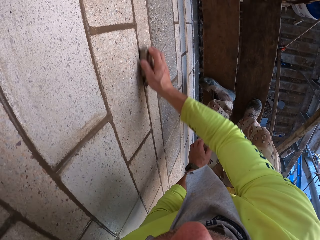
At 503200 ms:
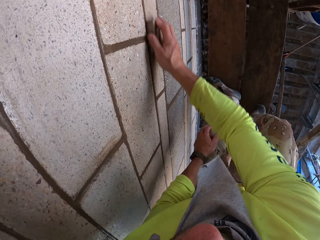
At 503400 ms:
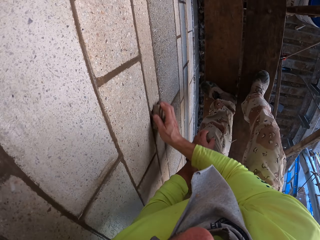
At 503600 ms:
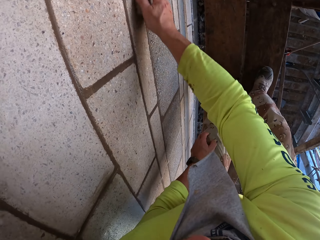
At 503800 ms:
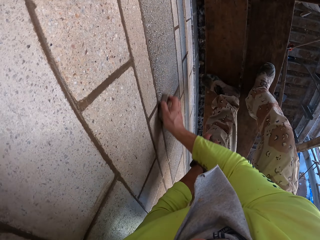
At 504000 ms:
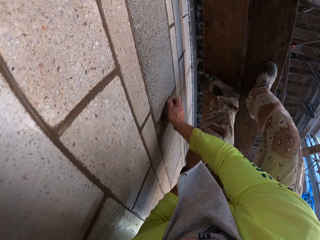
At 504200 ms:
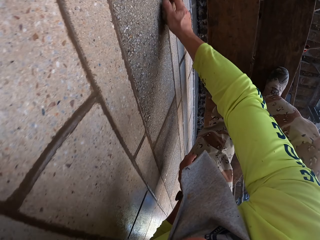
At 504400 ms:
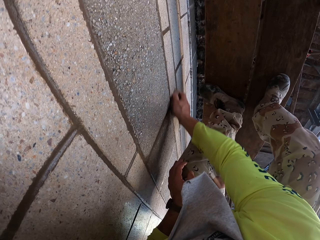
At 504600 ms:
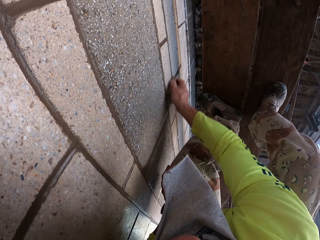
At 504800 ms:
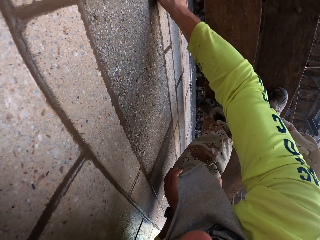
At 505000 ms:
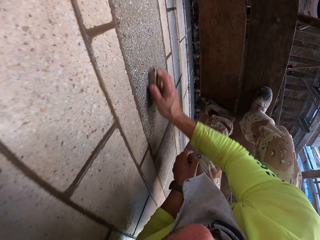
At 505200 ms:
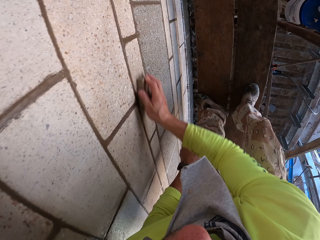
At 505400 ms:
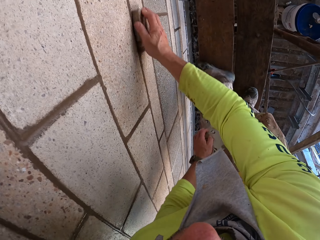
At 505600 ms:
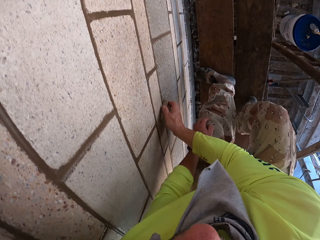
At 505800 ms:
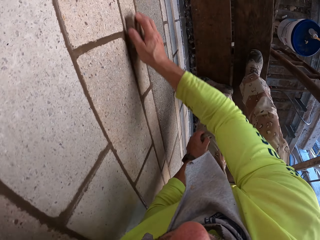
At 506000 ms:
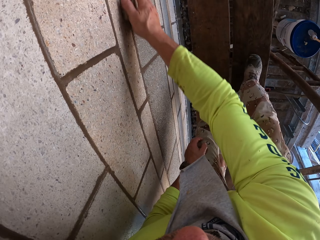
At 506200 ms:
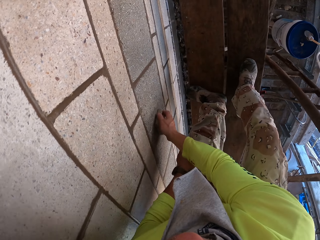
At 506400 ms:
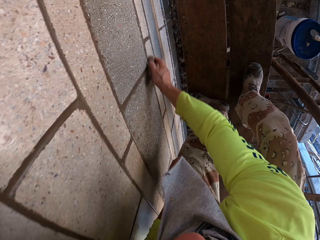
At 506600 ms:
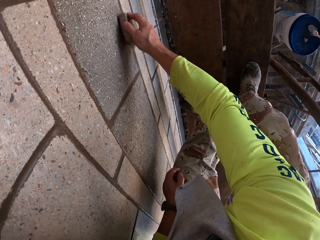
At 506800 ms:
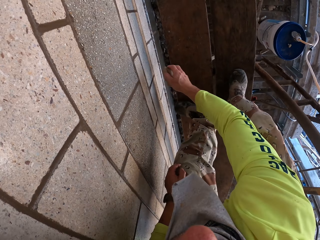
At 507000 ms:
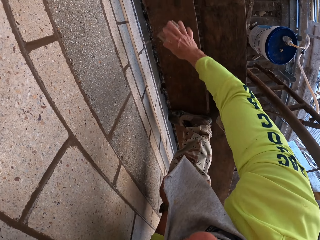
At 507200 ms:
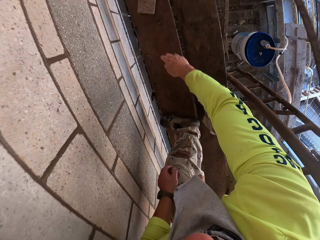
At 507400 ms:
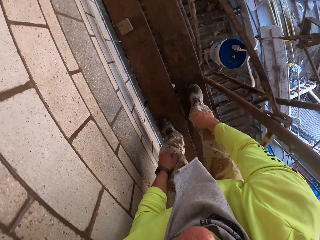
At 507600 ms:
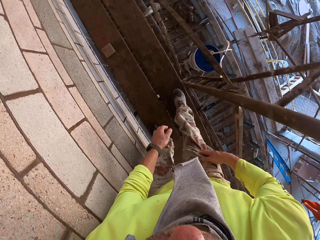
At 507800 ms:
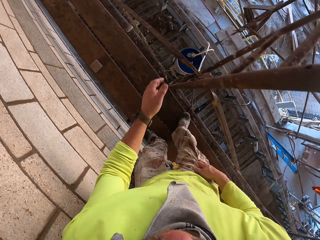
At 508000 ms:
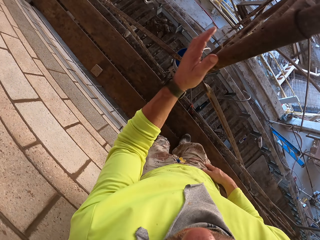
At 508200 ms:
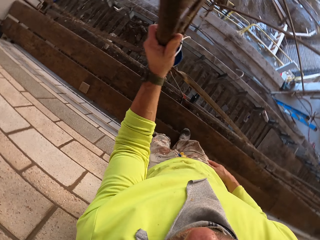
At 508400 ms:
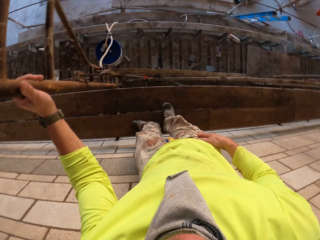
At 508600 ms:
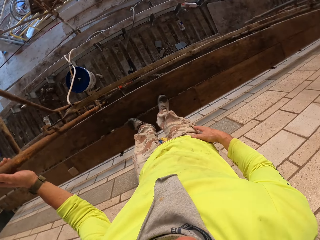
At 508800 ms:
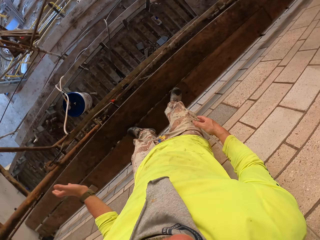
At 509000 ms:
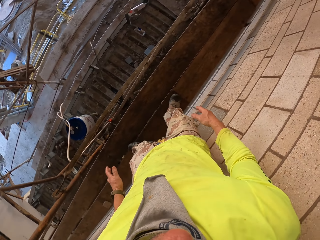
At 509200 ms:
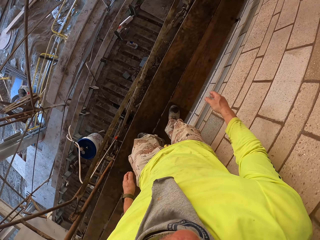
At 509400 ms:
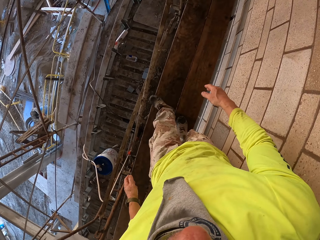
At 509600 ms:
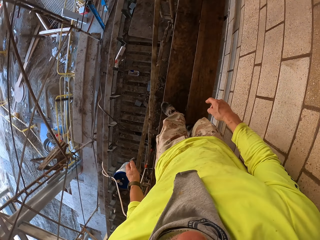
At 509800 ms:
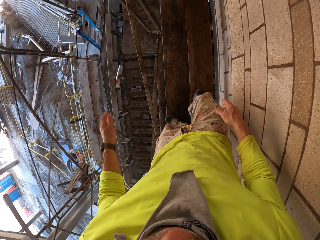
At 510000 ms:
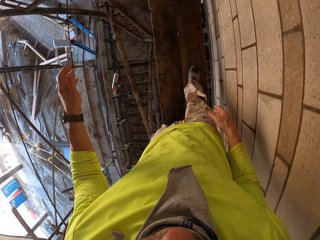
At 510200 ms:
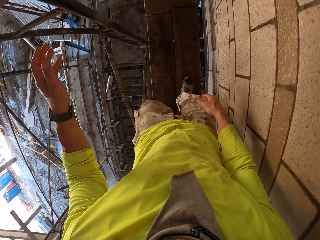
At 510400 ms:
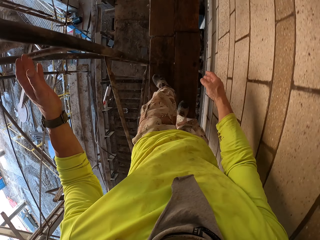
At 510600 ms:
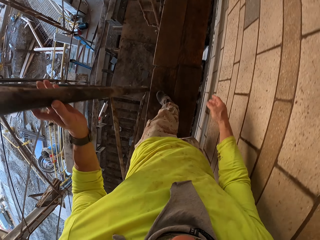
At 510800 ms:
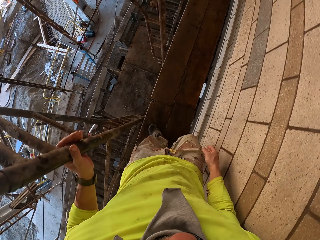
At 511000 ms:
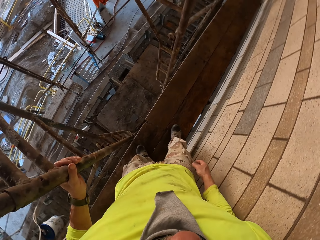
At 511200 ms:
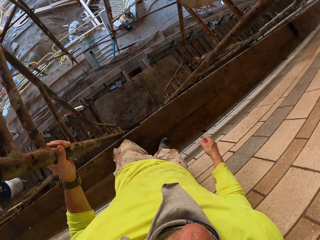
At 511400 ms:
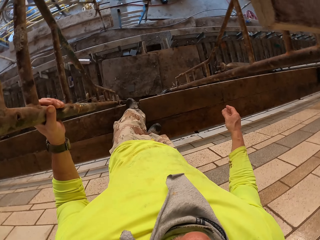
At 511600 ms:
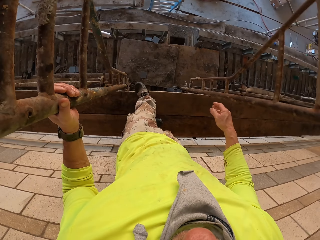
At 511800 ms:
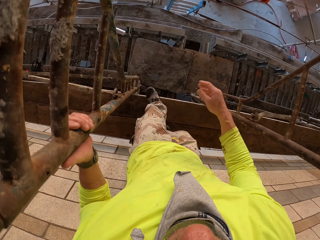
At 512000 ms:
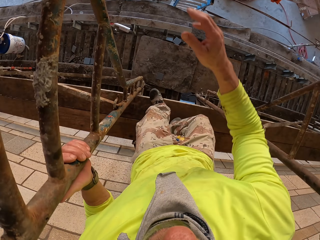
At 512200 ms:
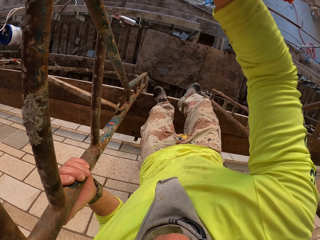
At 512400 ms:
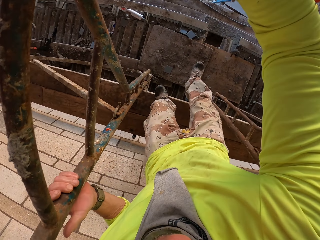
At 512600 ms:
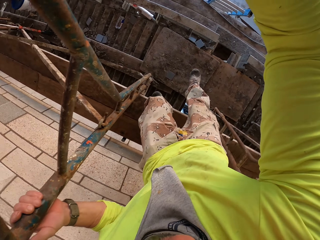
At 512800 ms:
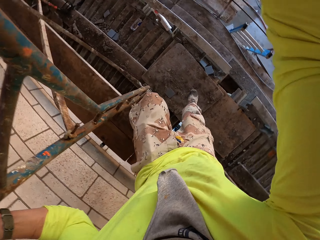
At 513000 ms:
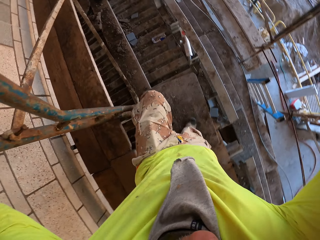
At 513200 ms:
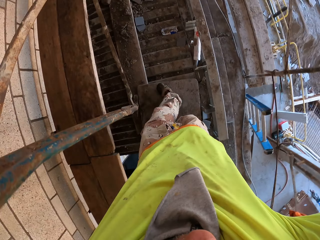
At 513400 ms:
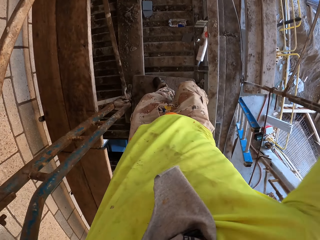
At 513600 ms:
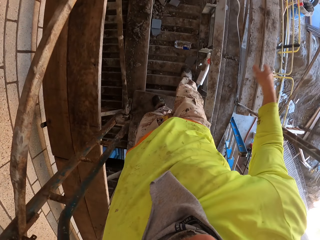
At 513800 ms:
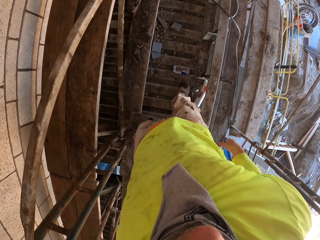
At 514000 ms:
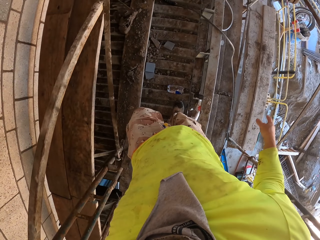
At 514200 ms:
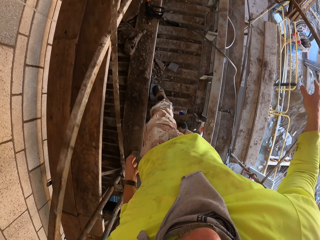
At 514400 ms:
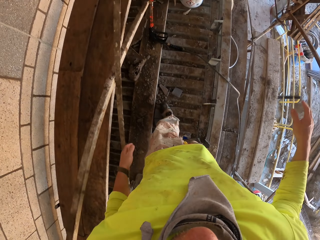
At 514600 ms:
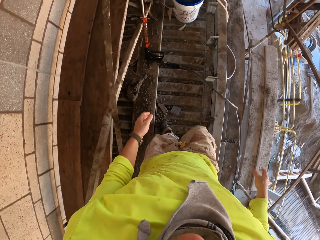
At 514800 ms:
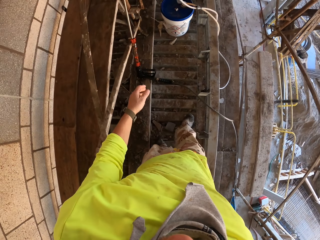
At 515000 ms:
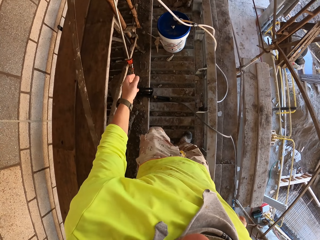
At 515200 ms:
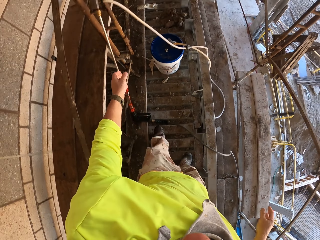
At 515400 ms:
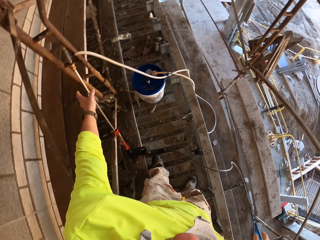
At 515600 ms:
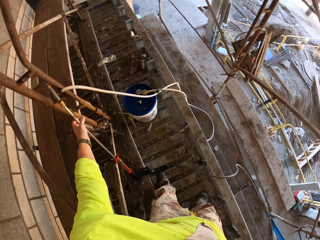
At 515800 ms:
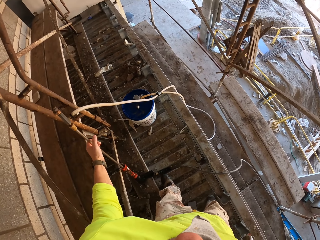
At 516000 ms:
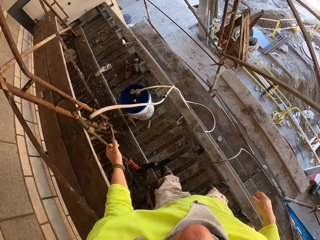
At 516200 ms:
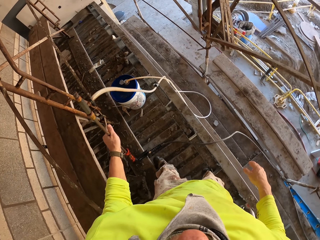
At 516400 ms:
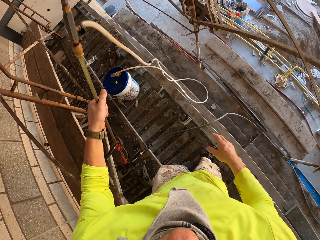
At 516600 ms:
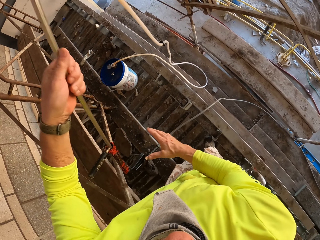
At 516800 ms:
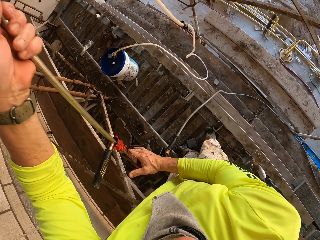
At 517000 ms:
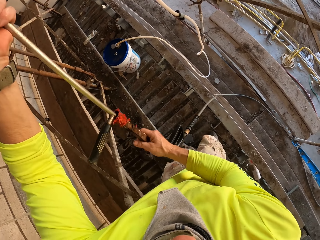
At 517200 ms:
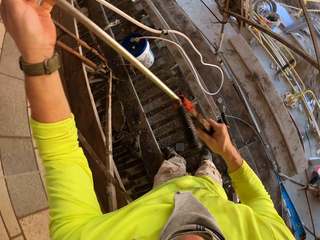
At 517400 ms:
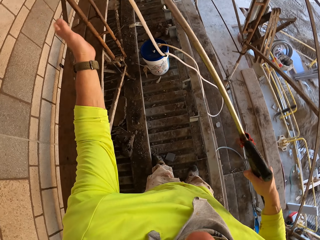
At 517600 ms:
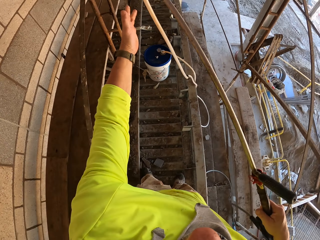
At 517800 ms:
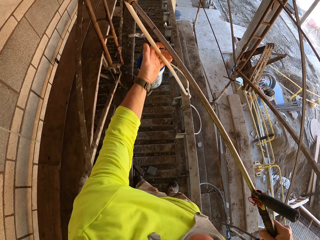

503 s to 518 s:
The camera wearer bends down. They drop the scrub sponge. They throw a scrubber on the wood. They hold the metal bar with the left hand. They turn to the side. They walk around. They hold the metal bar. They step on a wood stand. They walk down the stair holders. They pick up the stirrup pump sprayer. They hold a Loctite PL3.

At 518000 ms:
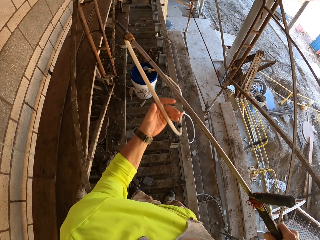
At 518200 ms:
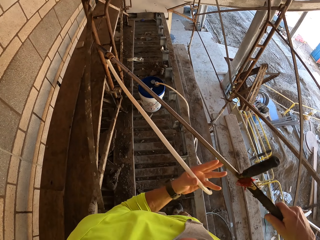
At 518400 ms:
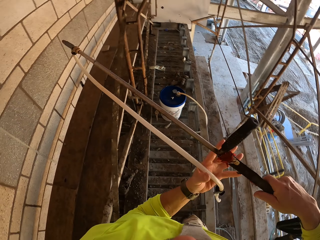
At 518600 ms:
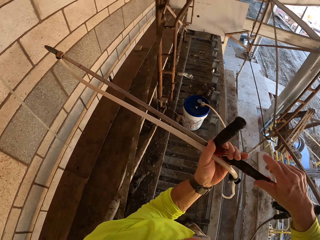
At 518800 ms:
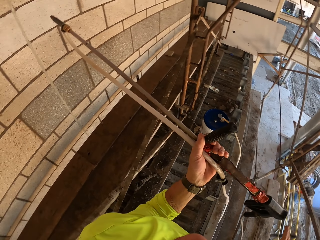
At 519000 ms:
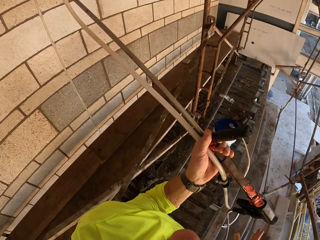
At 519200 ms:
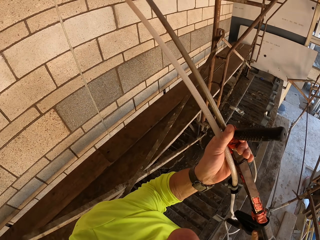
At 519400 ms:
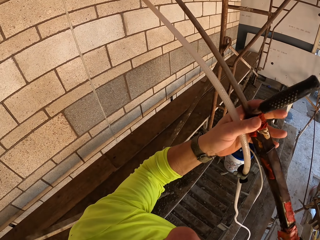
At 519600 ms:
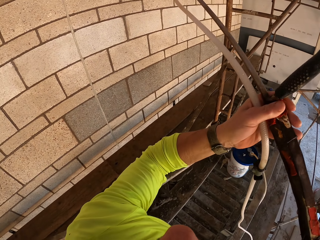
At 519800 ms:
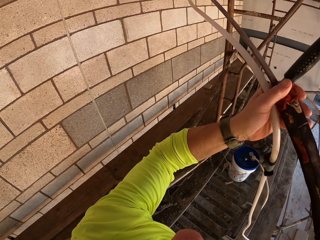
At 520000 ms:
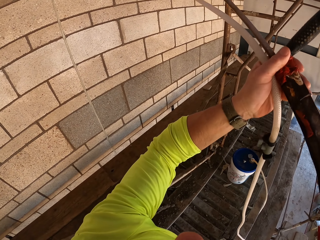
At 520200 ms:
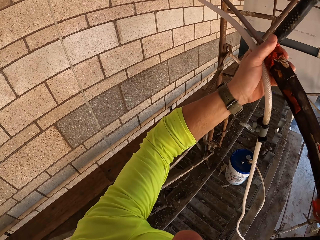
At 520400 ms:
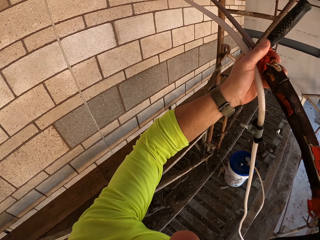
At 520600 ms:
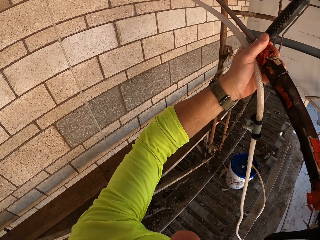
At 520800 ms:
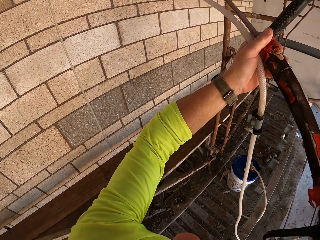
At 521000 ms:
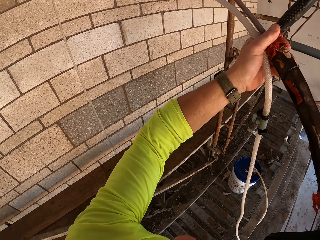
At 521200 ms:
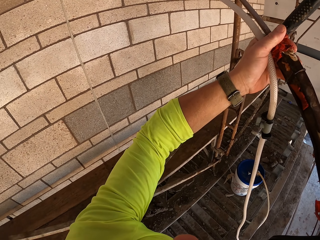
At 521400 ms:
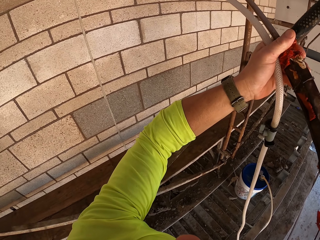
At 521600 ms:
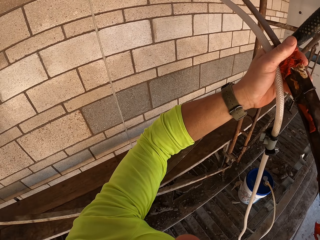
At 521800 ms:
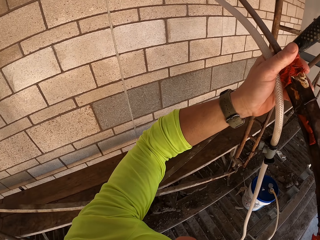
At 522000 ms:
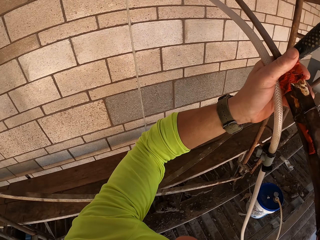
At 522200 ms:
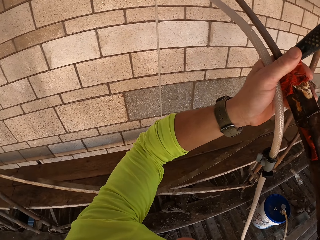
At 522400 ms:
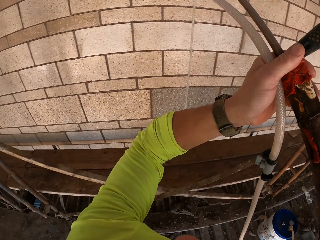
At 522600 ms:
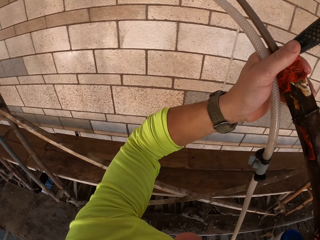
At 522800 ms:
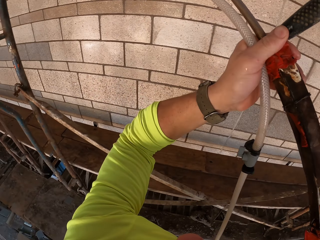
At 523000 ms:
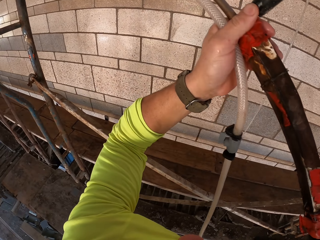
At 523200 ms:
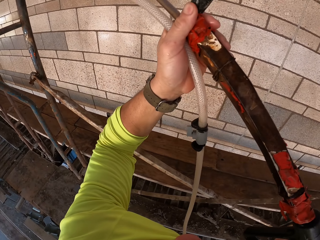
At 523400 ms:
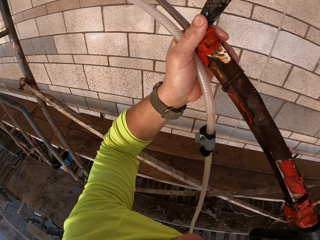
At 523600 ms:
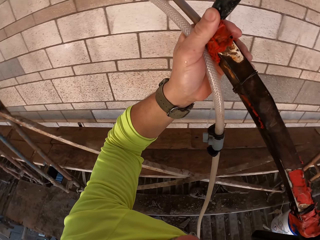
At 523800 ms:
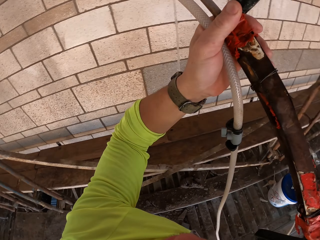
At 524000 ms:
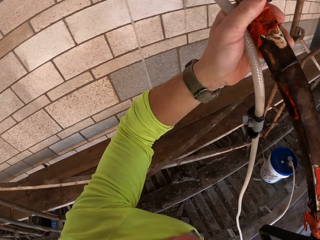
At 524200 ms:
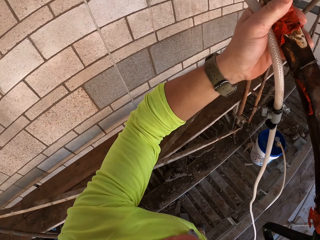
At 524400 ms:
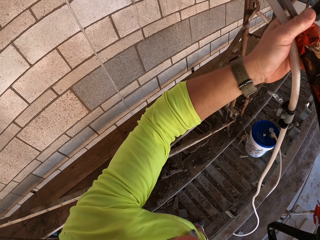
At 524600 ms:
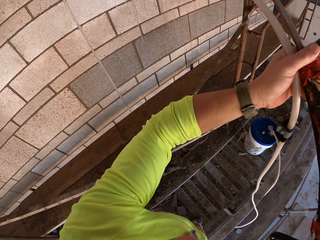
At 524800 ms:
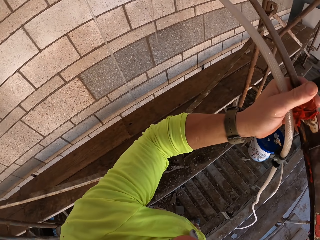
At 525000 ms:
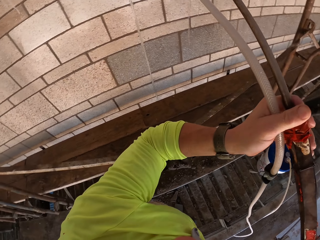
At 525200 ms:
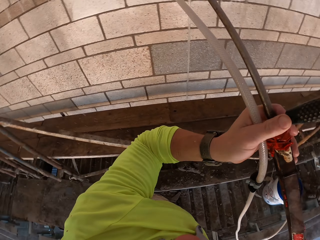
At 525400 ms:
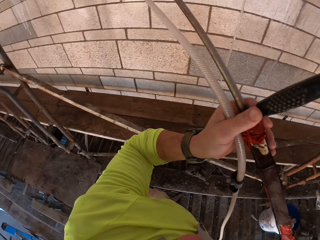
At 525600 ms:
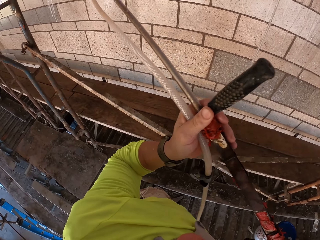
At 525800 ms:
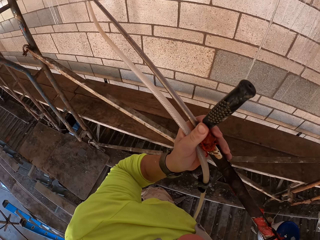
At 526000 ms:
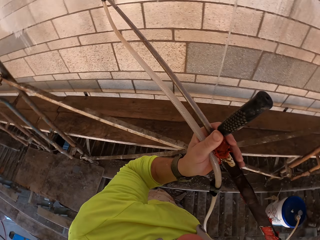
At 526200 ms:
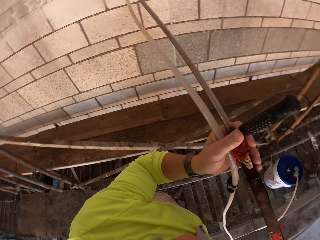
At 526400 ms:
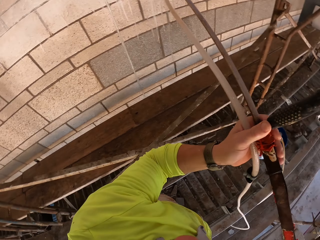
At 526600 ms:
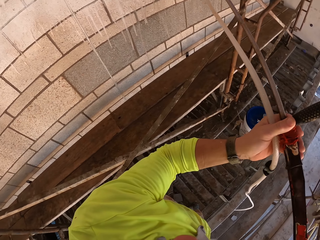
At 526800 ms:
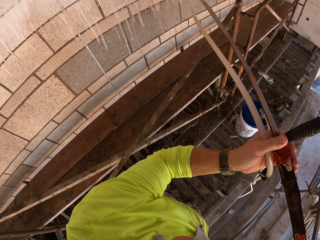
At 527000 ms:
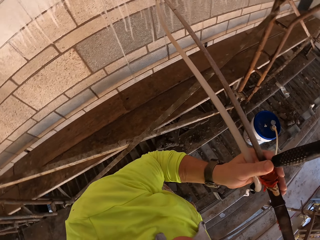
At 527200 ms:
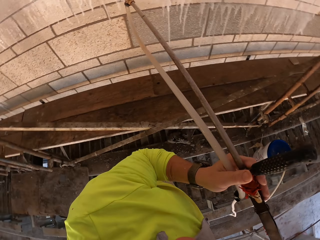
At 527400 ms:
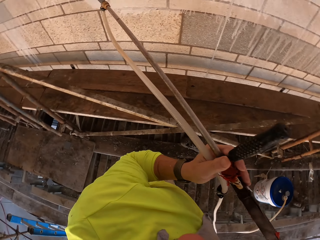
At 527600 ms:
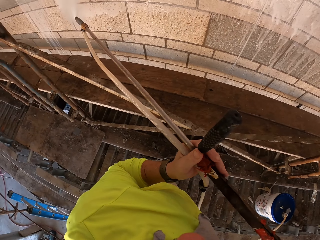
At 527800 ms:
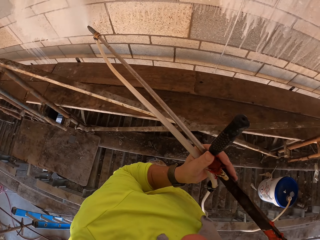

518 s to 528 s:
The camera wearer lifts up the stirrup pump sprayer. They spray the wall with the Loctite PL3. They swing the stirrup pump sprayer.
